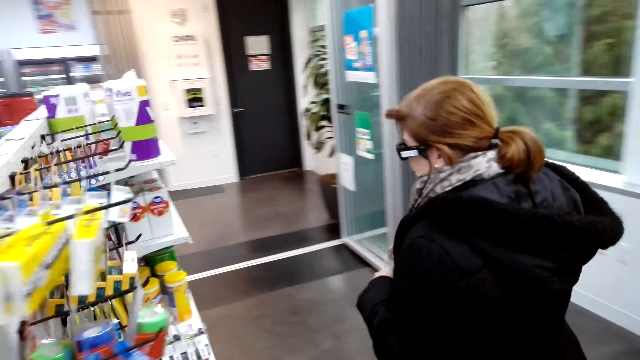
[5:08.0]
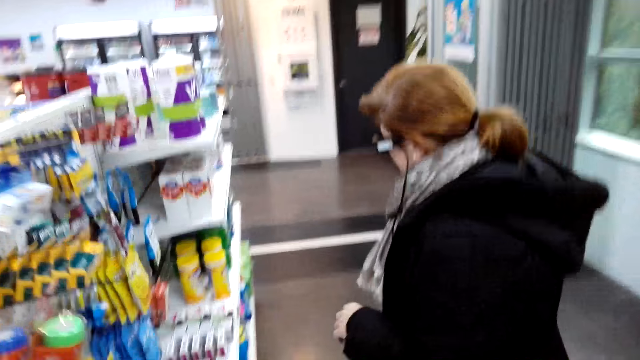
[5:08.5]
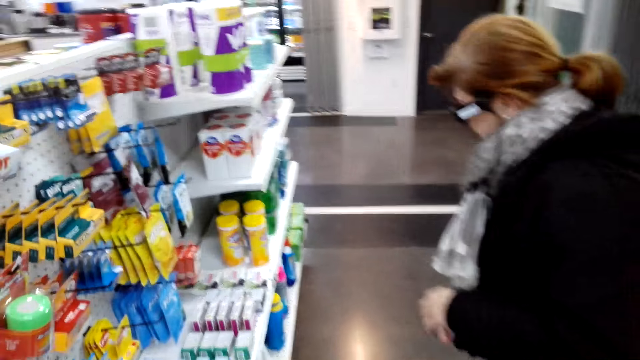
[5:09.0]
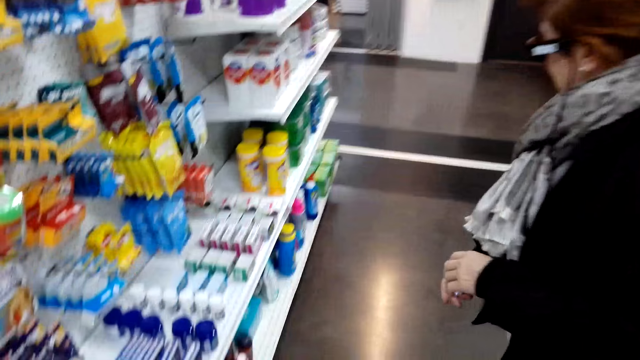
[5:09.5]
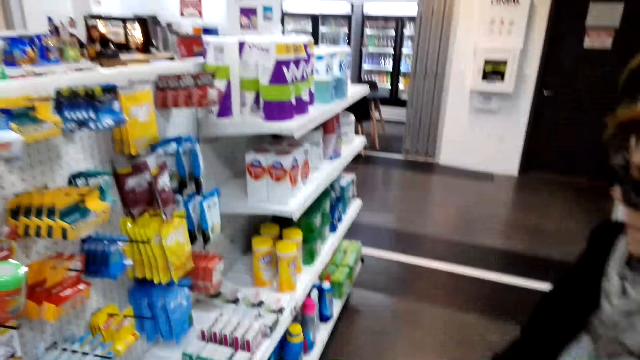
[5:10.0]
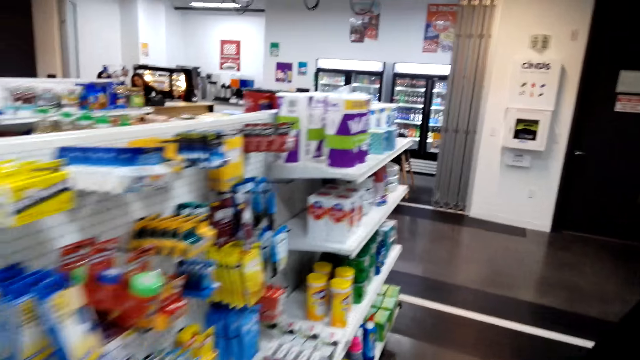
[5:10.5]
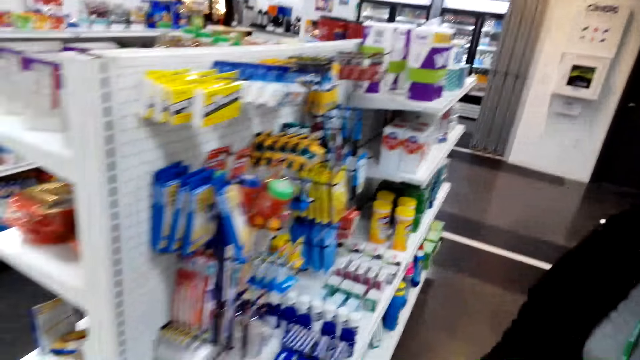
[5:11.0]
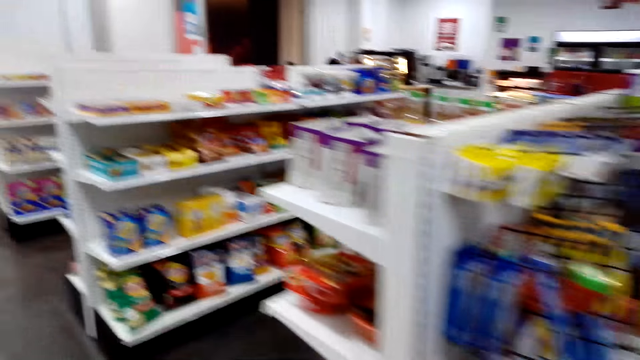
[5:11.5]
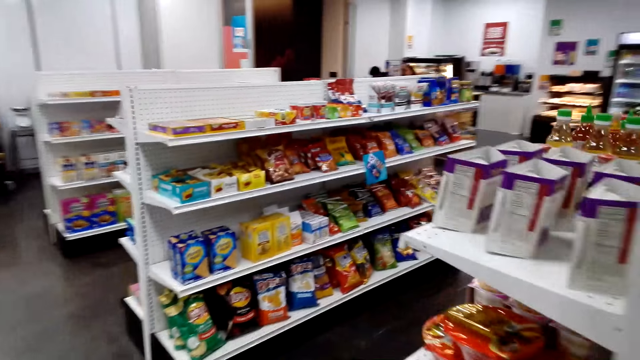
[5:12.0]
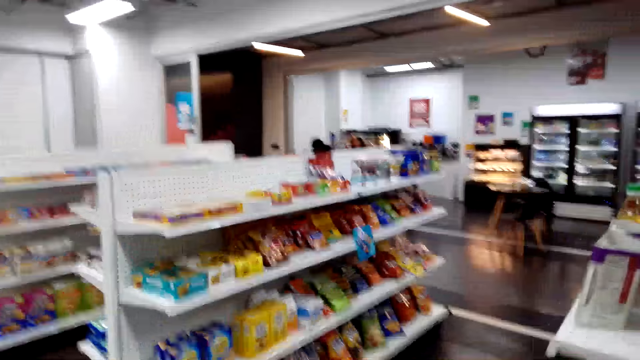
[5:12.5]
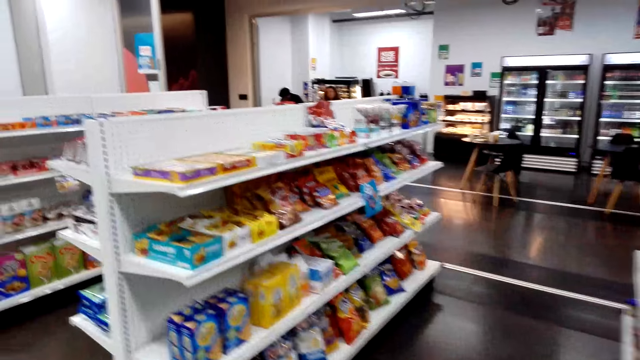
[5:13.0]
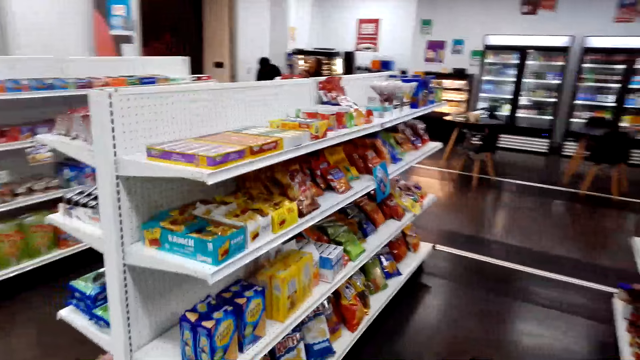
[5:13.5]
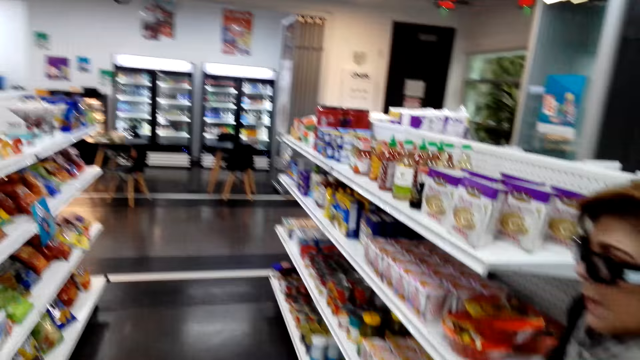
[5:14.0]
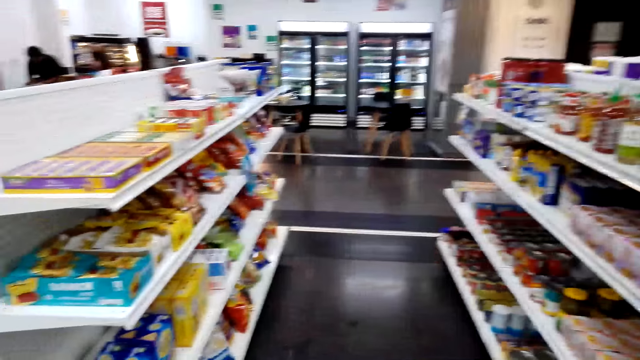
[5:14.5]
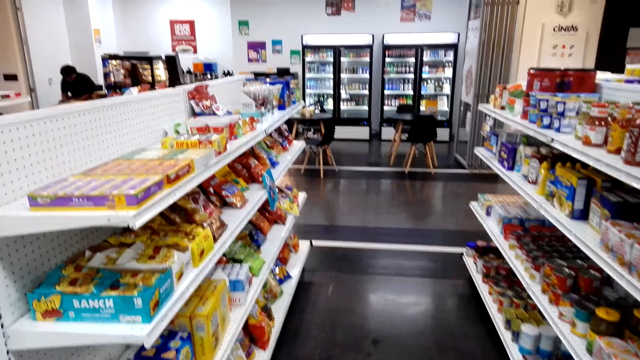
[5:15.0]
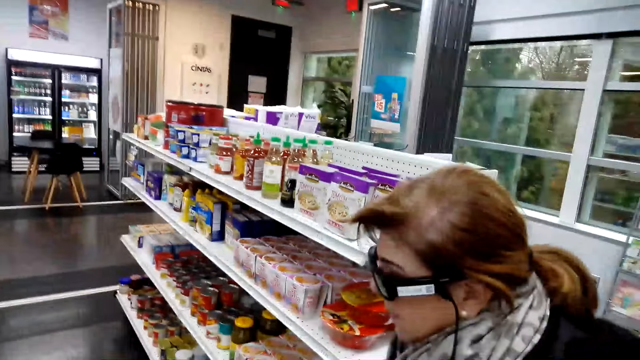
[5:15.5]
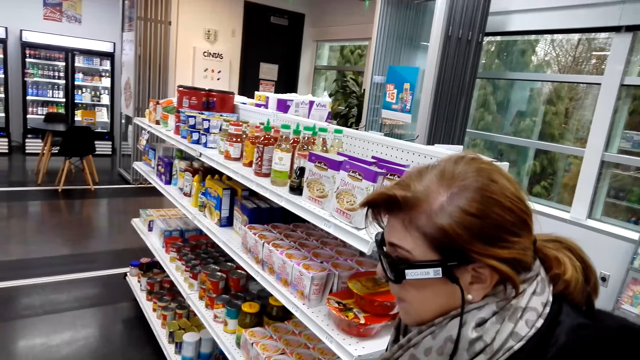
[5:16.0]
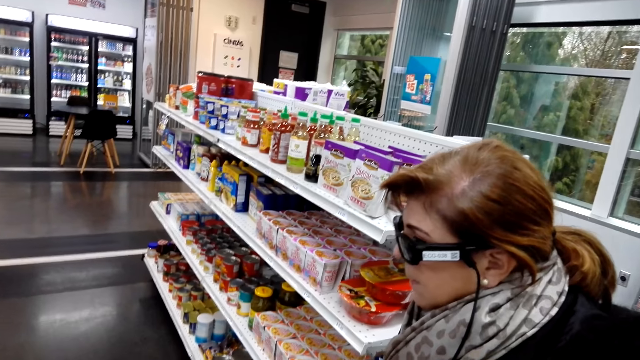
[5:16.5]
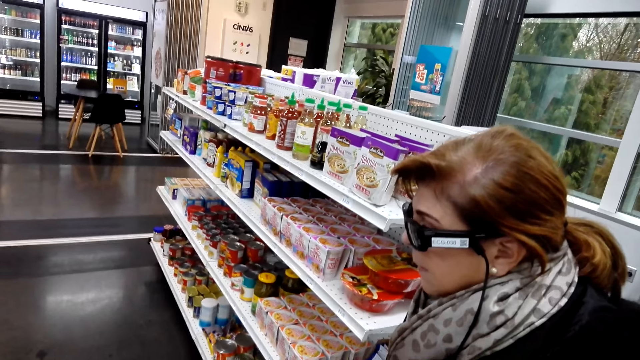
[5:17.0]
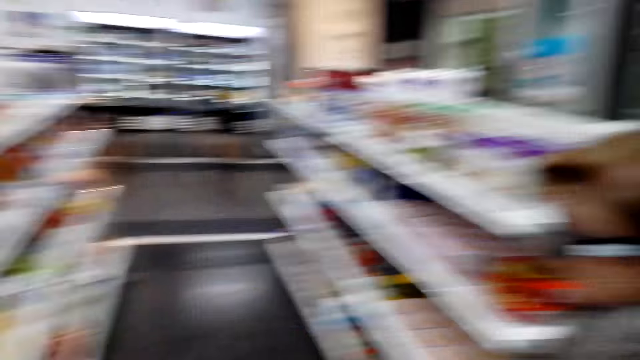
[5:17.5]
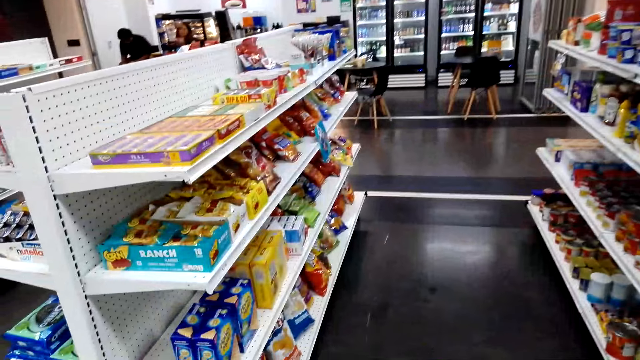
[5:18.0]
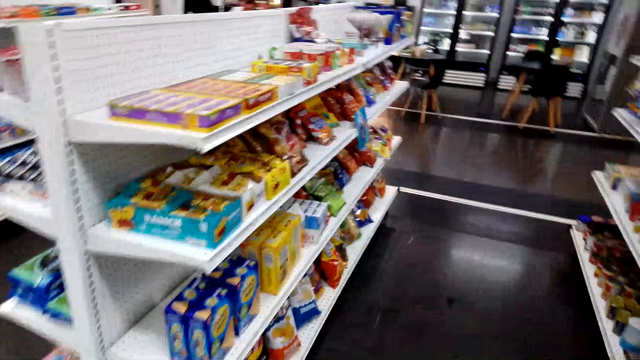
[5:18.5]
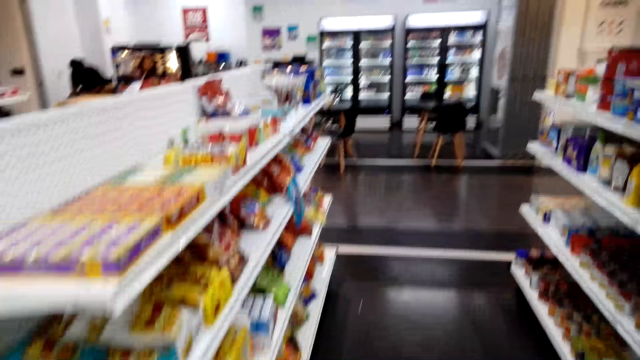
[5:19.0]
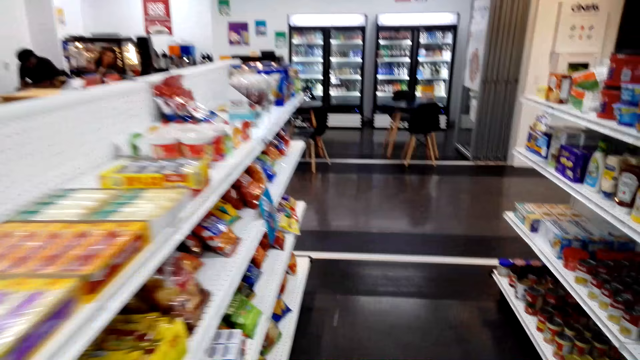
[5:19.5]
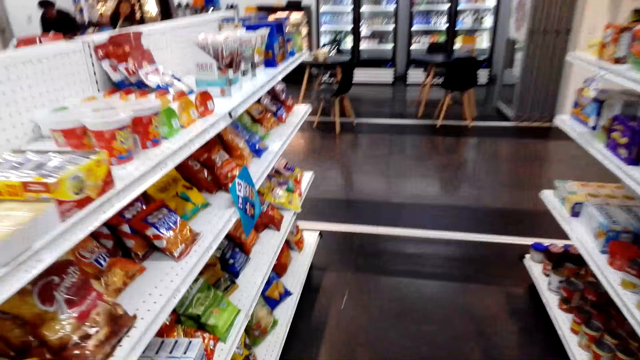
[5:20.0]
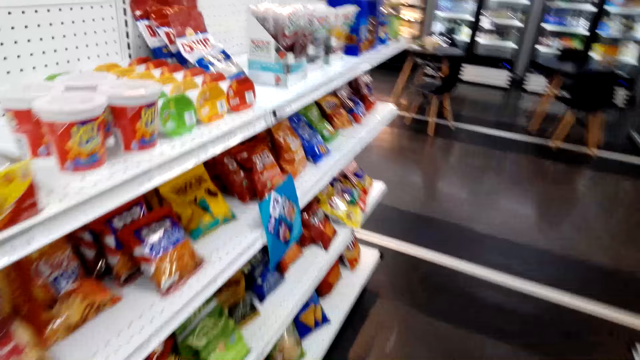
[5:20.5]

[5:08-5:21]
The camera wearer turns around and looks around. The lady talks with the camera wearer. The camera wearer walks in the supermarket and talks with the lady. They look around and talk with the lady. The lady talks with the camera wearer.

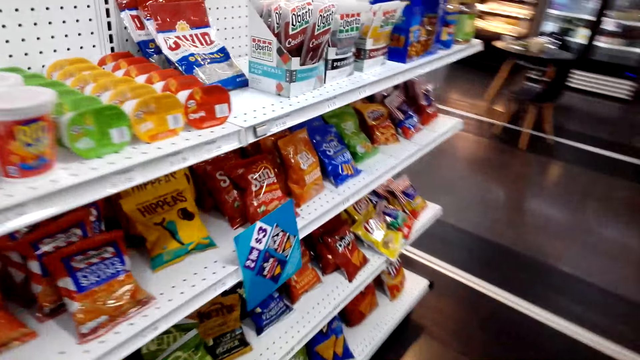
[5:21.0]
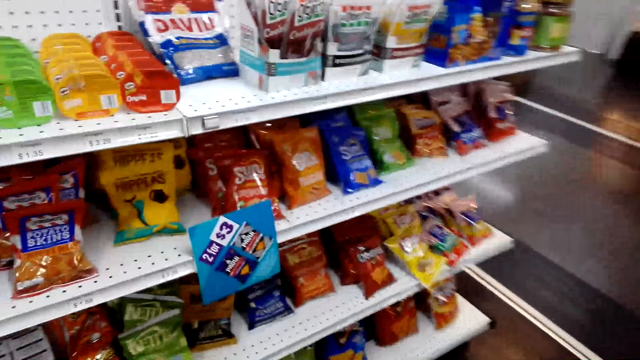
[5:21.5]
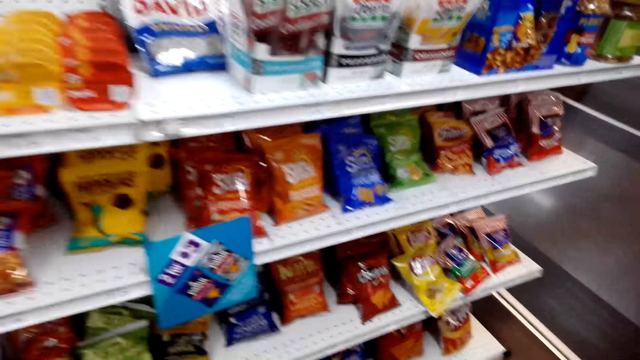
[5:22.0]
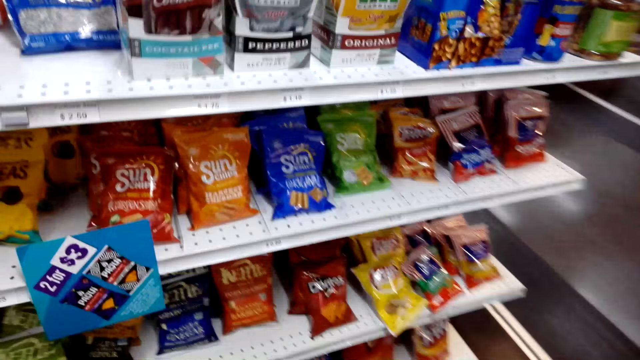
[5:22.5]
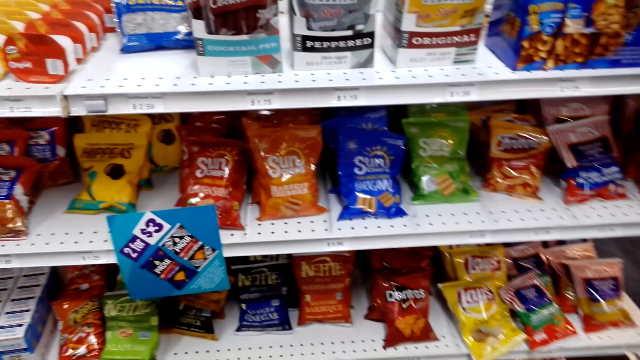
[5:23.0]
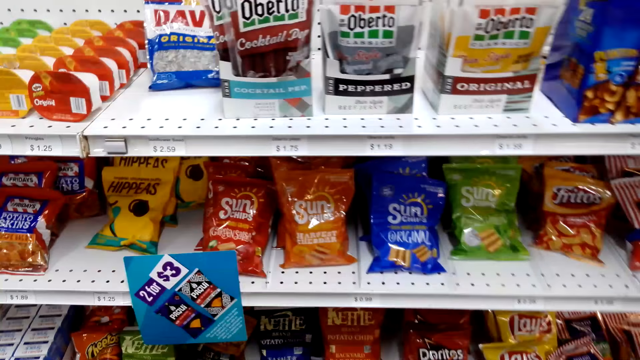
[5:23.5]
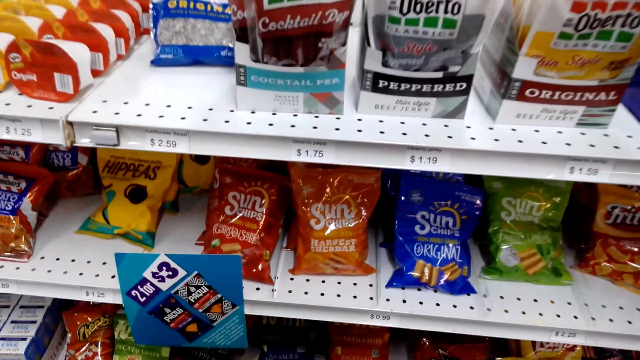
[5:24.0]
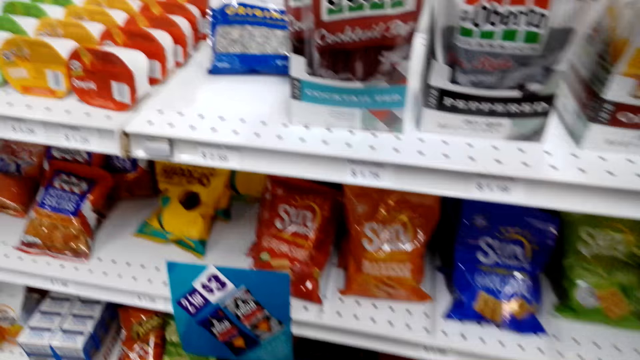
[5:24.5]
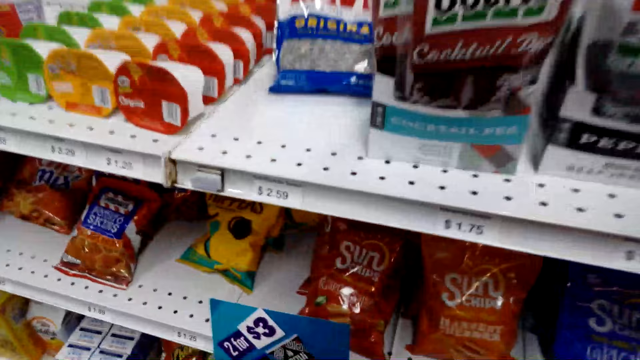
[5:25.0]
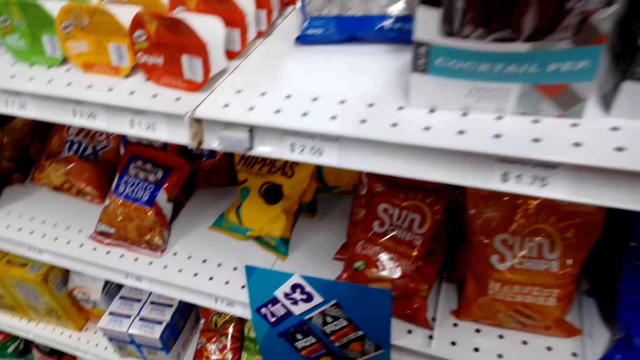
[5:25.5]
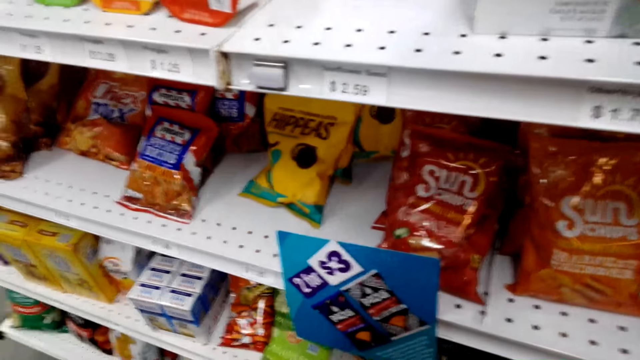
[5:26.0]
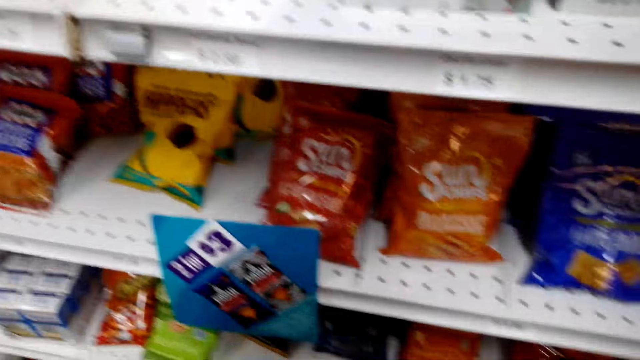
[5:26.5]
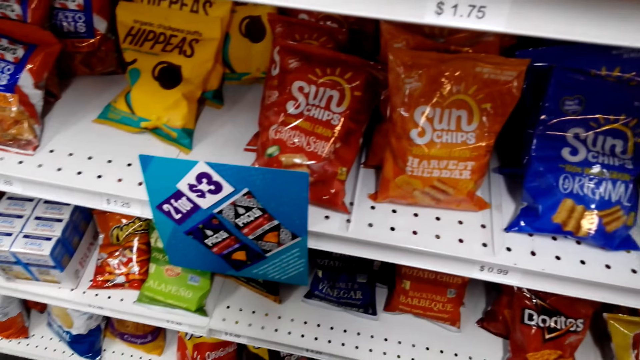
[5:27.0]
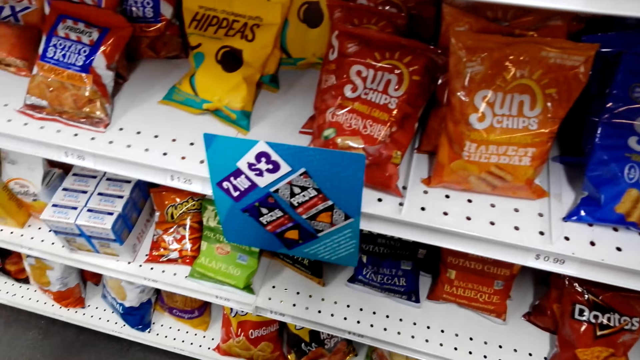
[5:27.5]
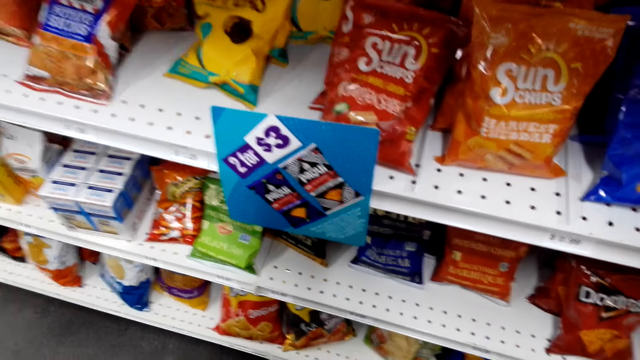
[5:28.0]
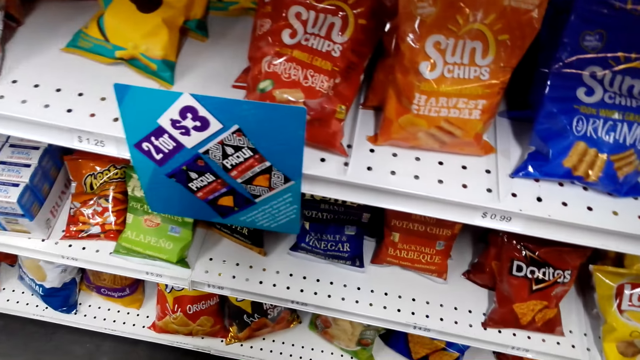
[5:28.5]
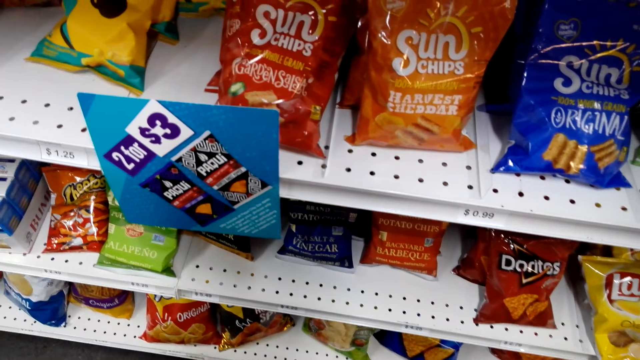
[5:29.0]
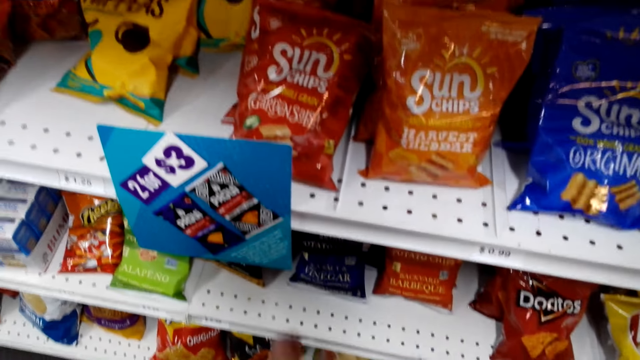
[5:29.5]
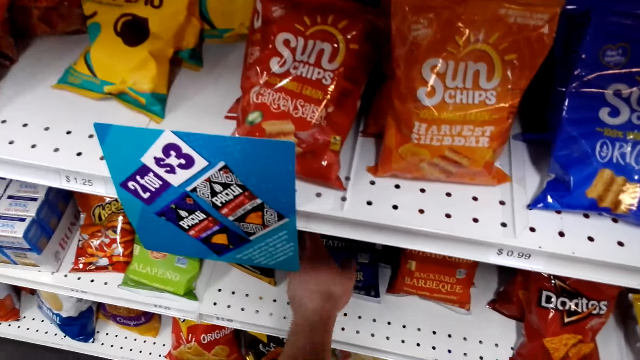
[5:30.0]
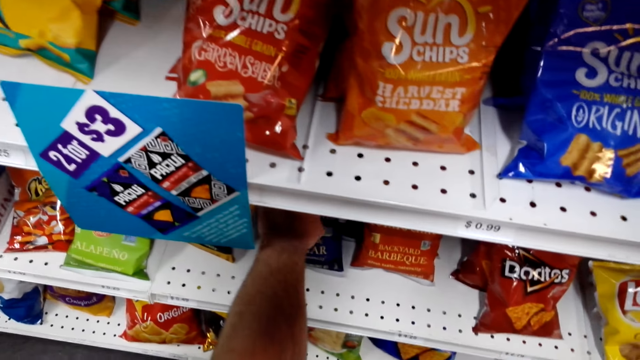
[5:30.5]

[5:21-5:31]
The camera wearer looks around and talks with the lady. The lady talks with the camera wearer. The camera wearer looks around.
